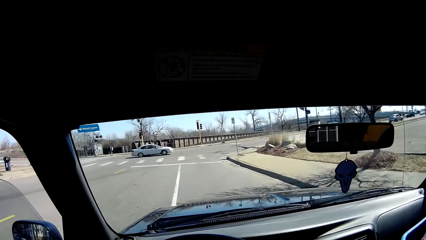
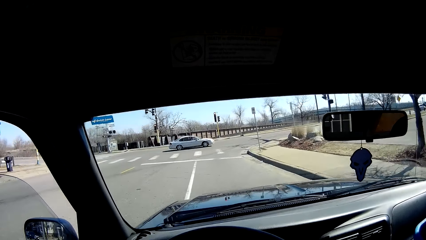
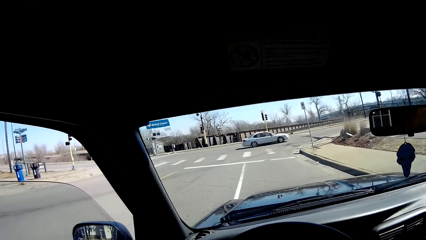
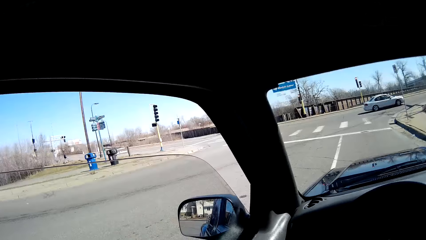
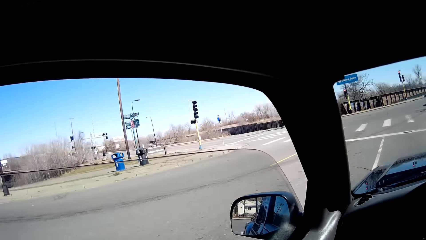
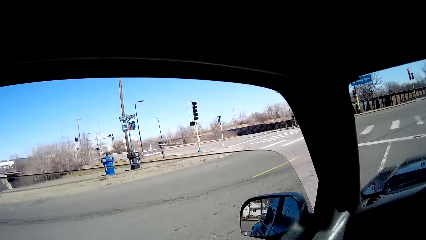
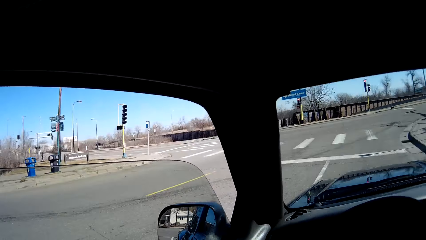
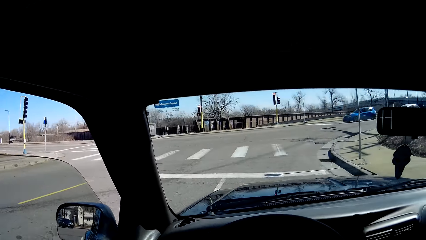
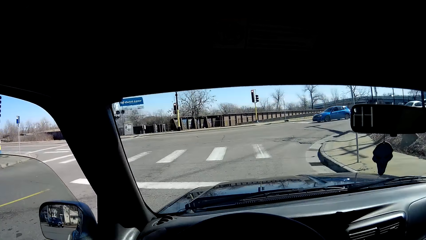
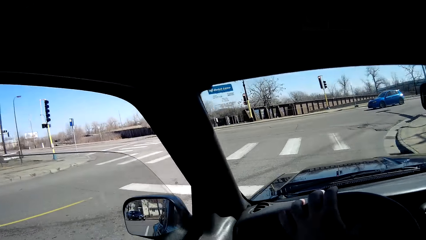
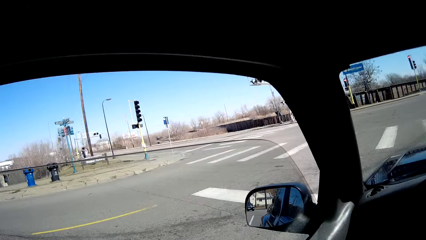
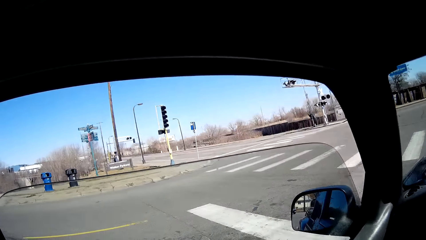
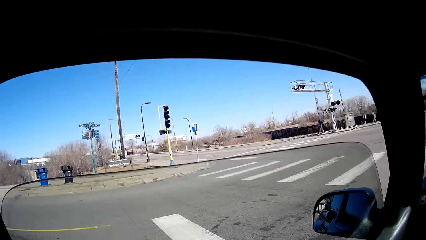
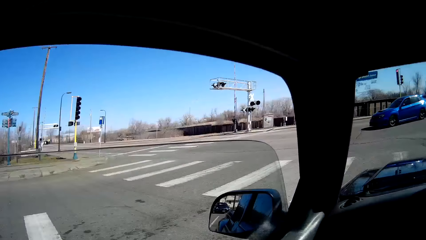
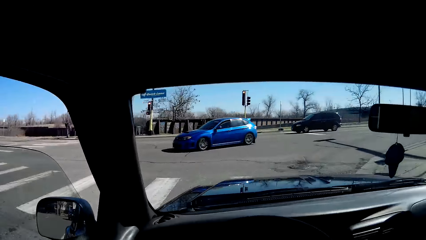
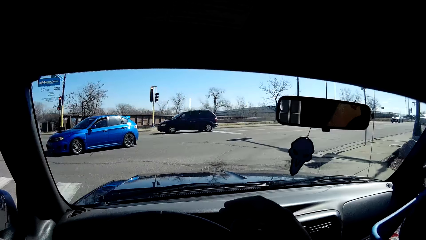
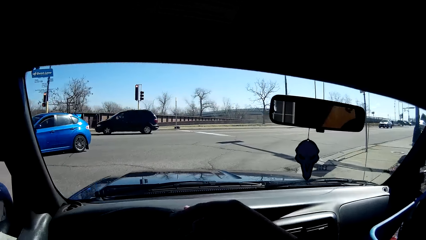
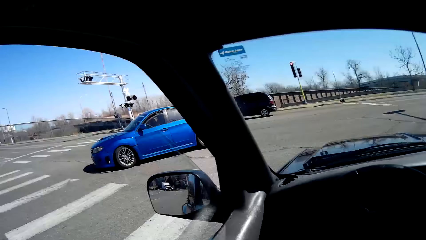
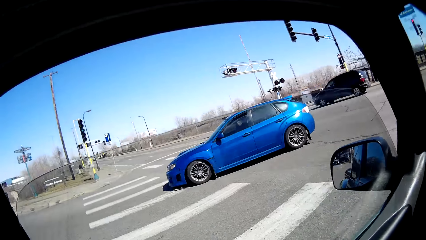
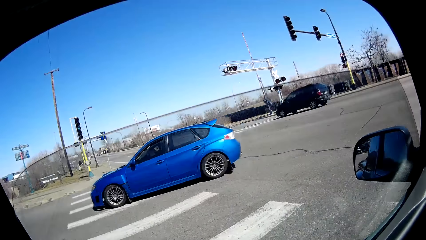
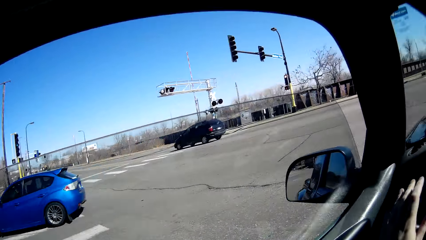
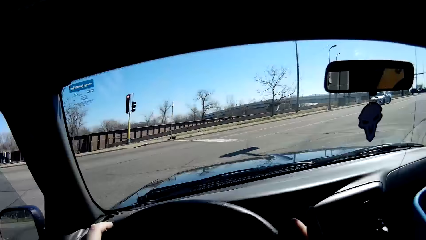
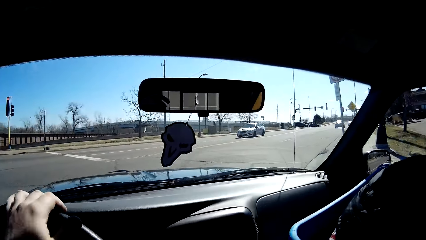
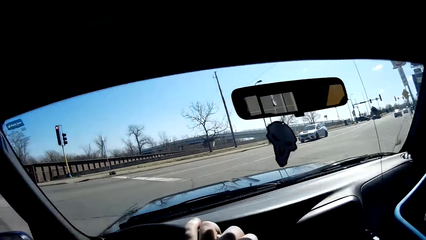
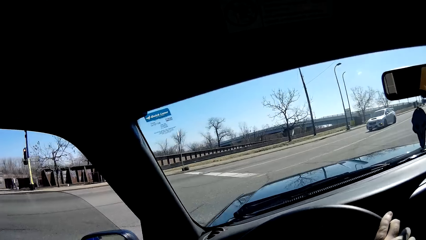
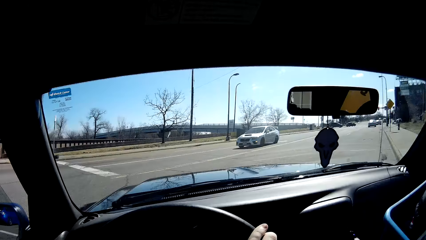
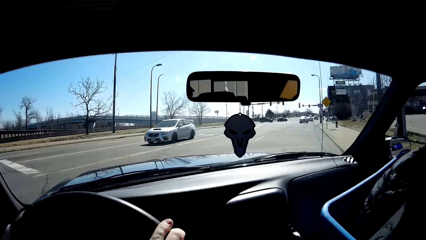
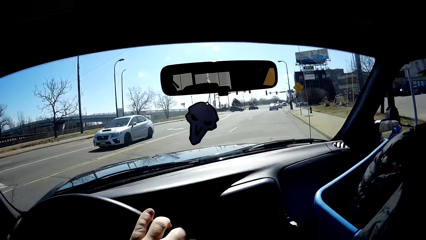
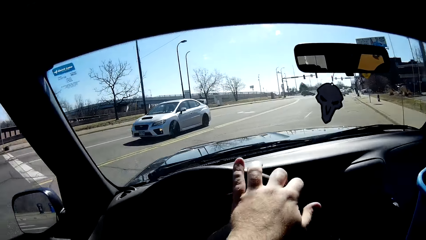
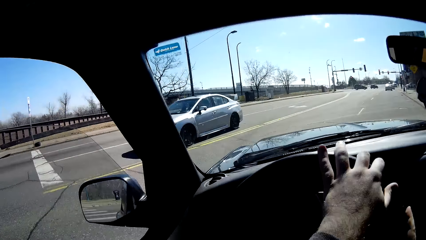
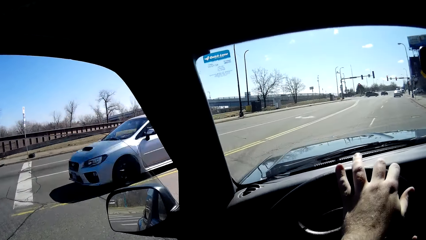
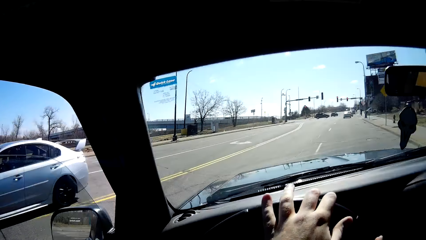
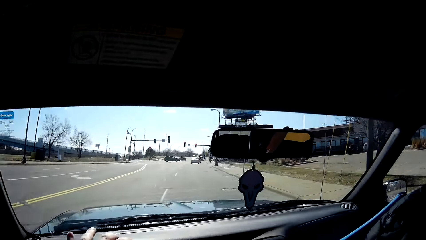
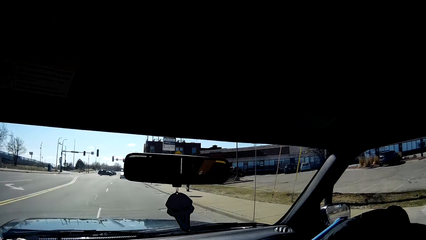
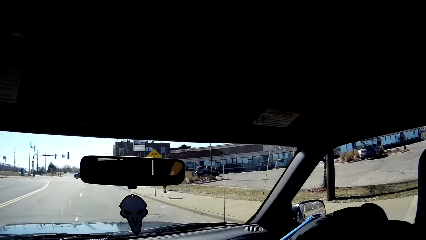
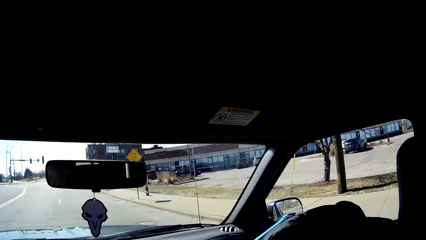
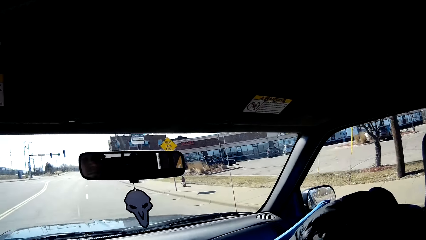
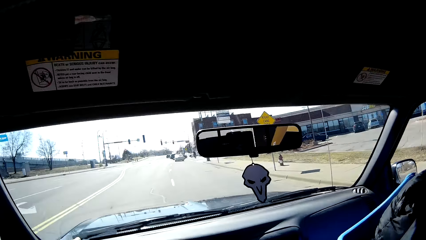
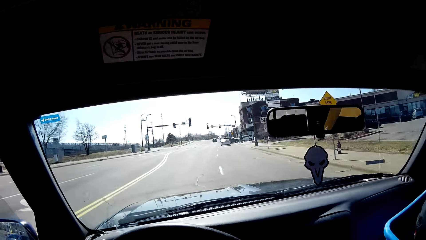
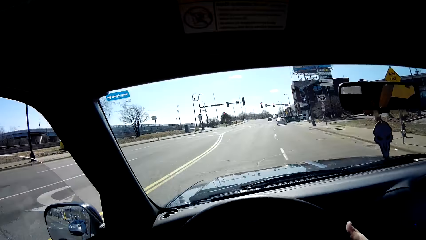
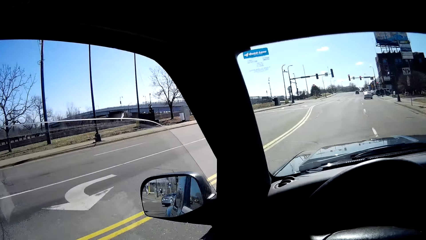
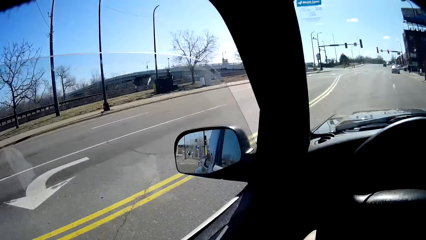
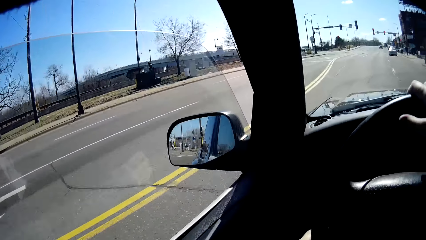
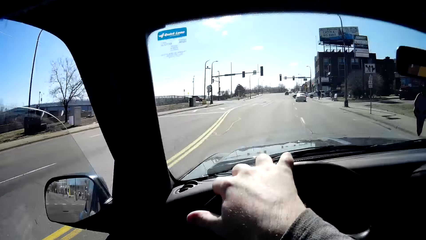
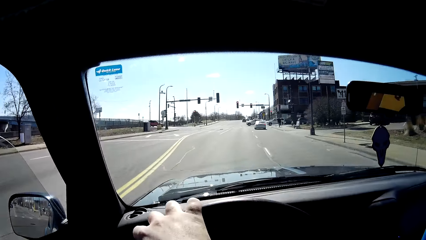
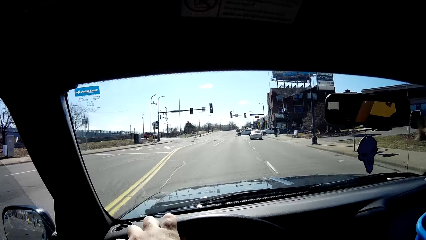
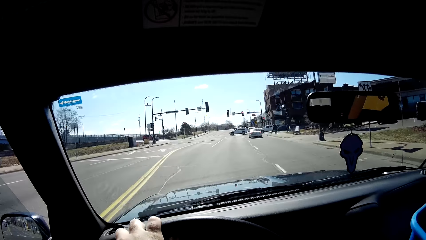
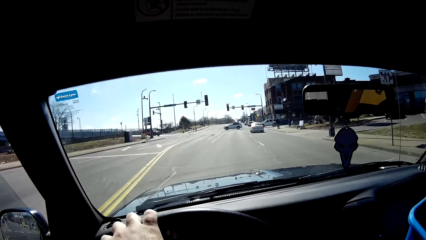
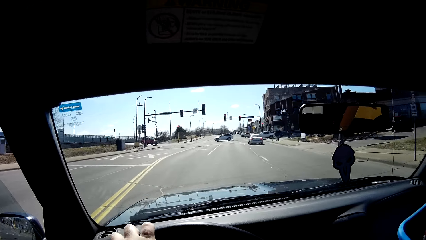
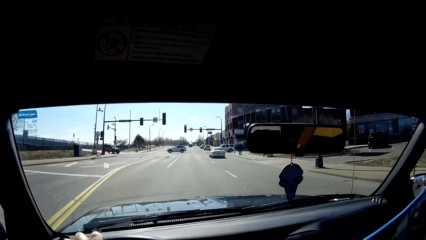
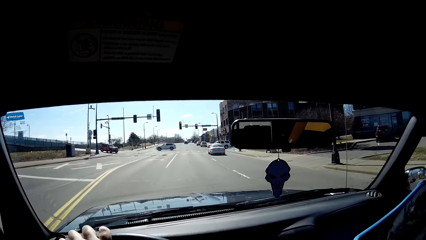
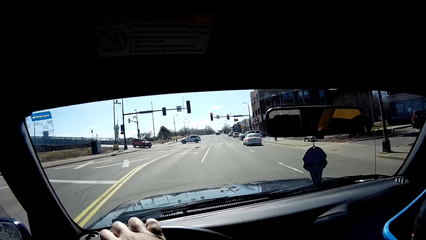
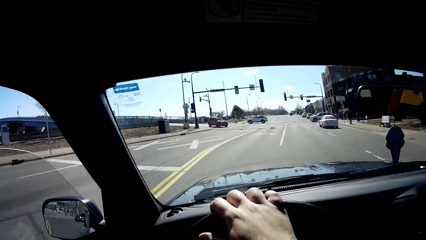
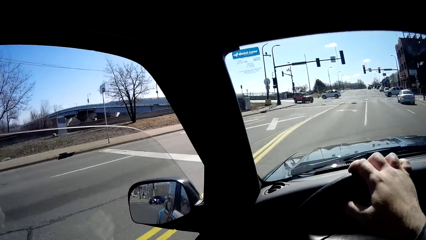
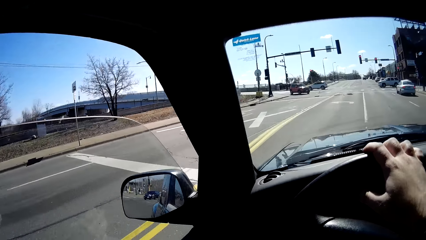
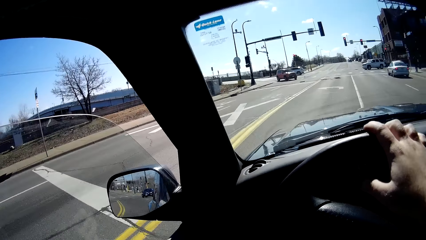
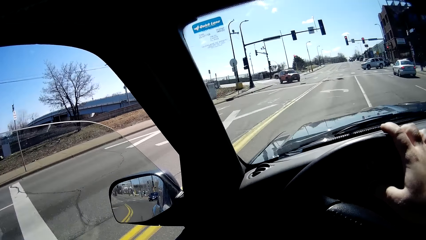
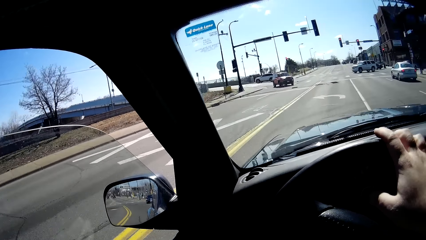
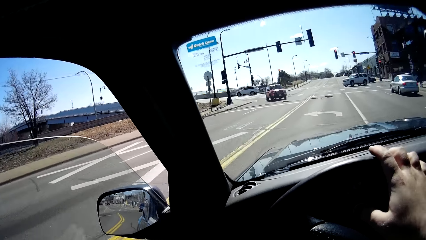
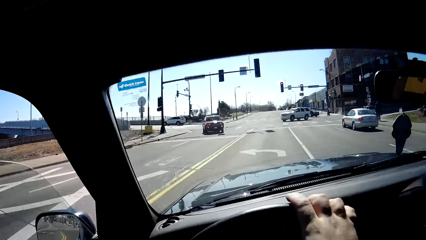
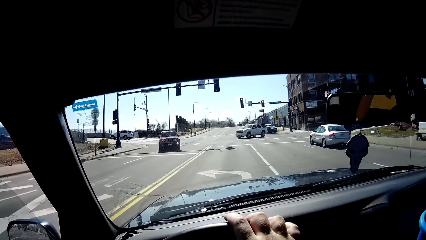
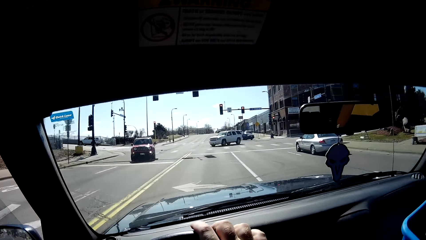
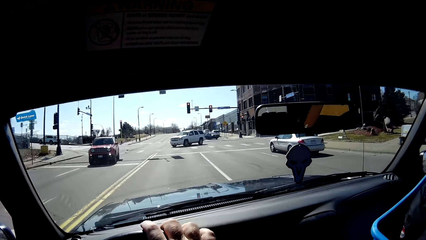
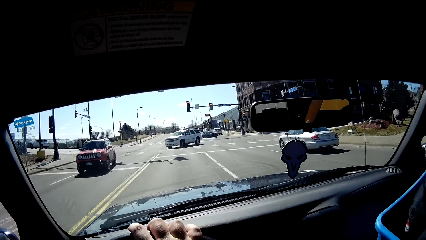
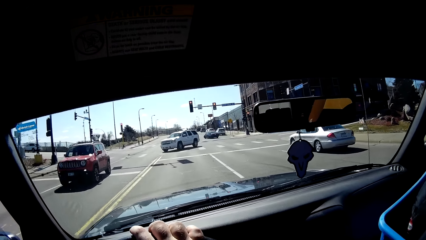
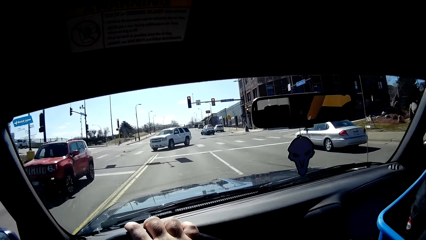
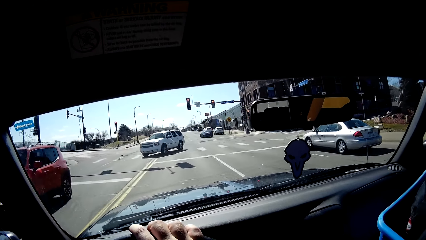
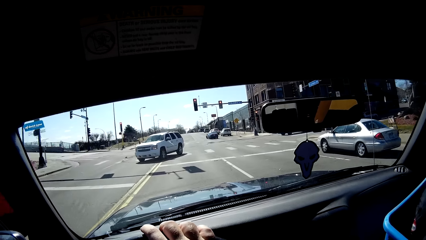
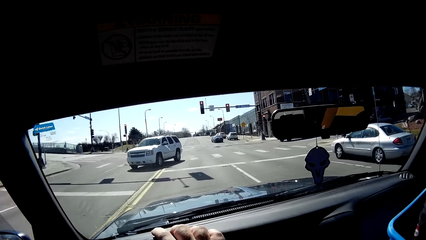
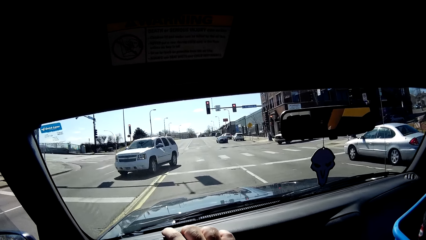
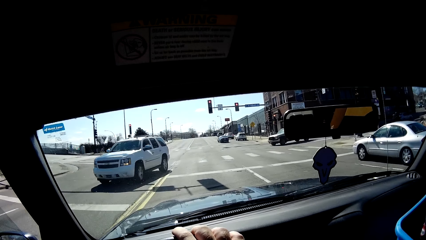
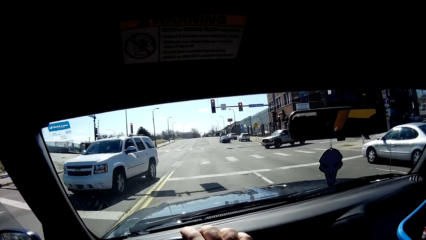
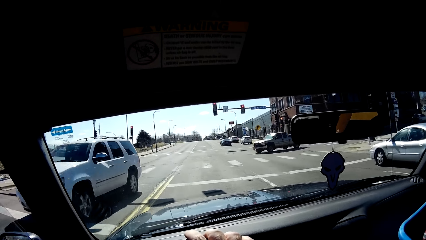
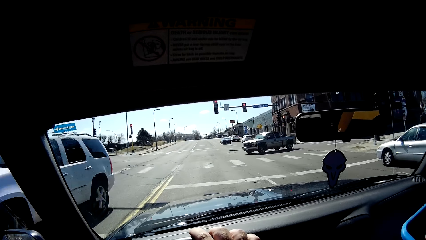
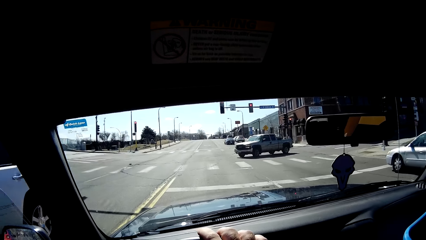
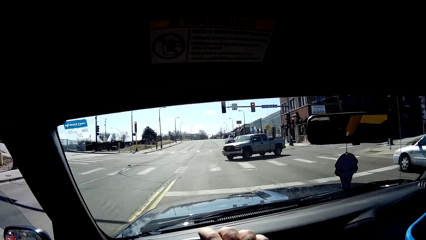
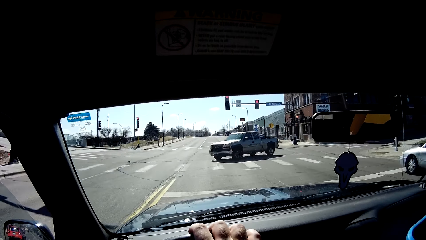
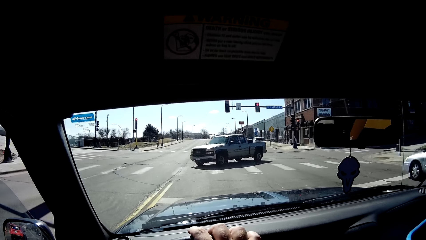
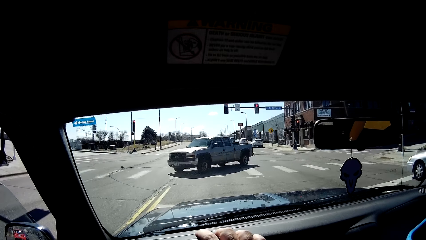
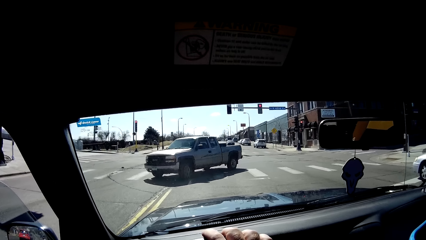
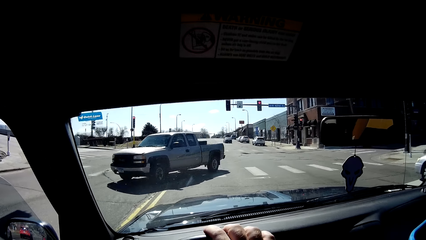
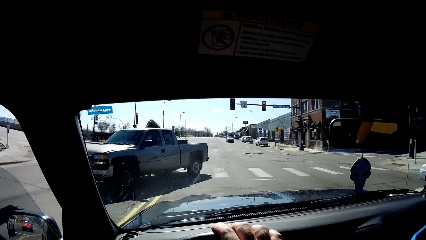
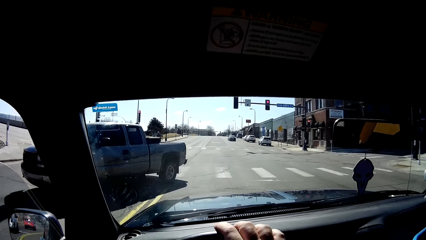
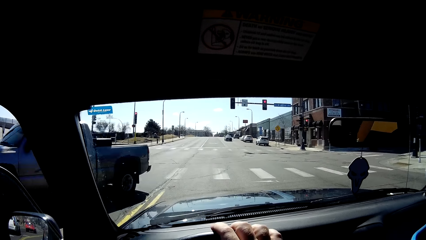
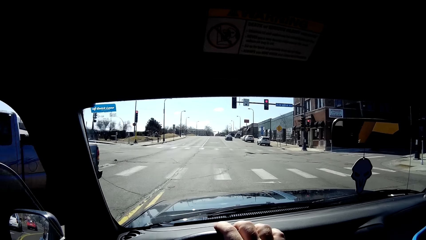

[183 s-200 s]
The camera wearer turns his head. He turns right. He stops at the junction.
